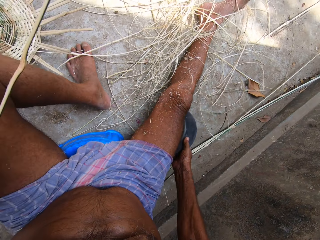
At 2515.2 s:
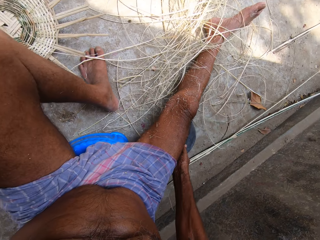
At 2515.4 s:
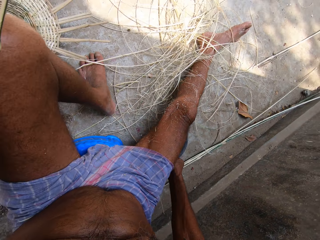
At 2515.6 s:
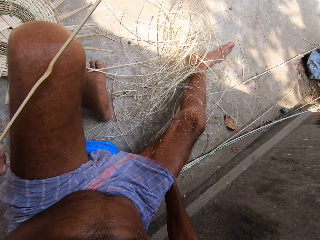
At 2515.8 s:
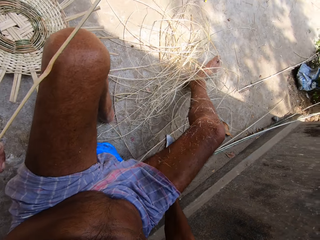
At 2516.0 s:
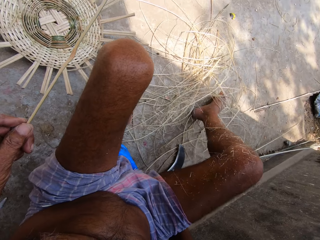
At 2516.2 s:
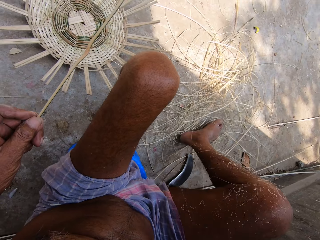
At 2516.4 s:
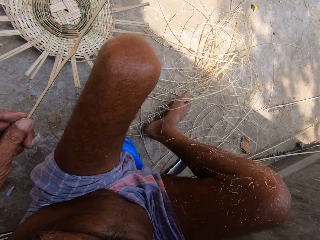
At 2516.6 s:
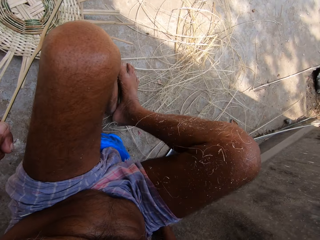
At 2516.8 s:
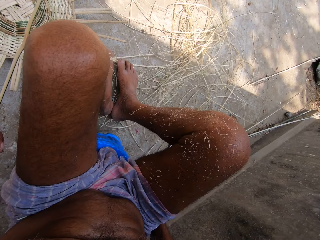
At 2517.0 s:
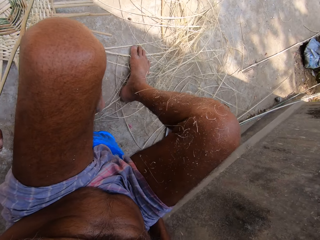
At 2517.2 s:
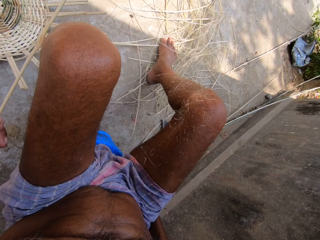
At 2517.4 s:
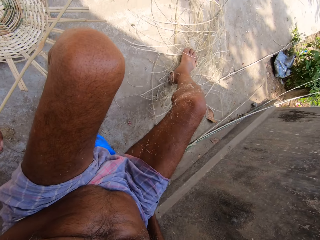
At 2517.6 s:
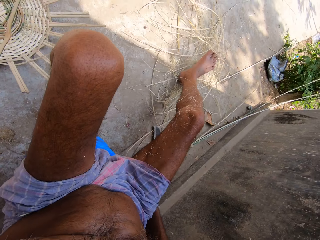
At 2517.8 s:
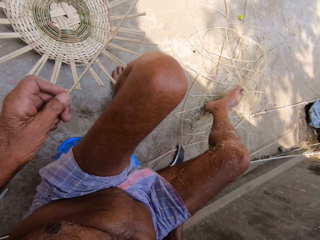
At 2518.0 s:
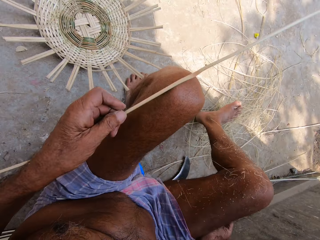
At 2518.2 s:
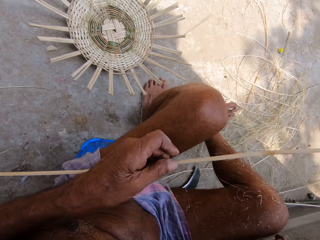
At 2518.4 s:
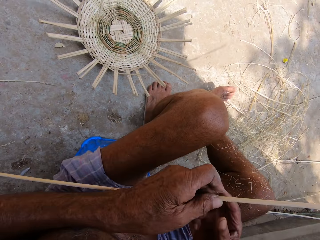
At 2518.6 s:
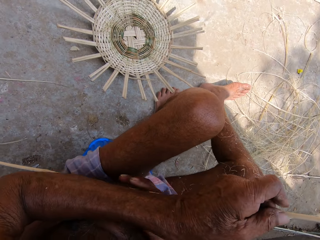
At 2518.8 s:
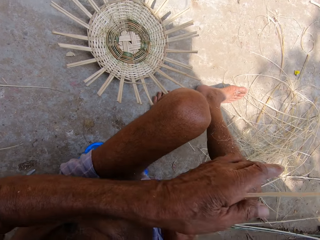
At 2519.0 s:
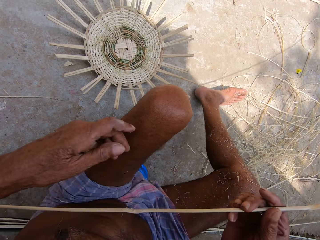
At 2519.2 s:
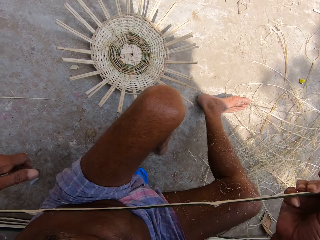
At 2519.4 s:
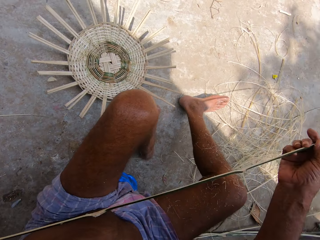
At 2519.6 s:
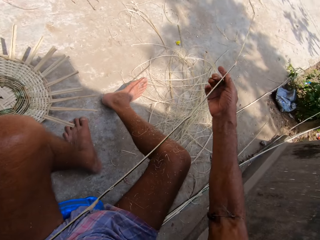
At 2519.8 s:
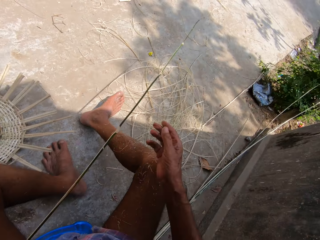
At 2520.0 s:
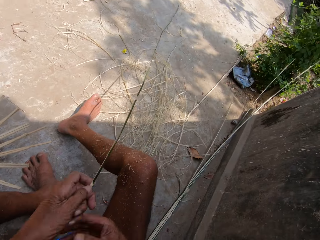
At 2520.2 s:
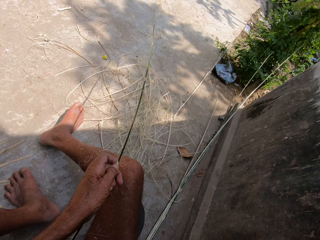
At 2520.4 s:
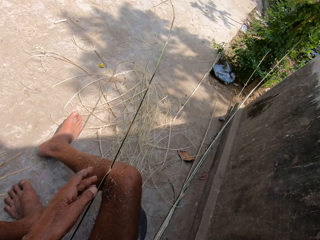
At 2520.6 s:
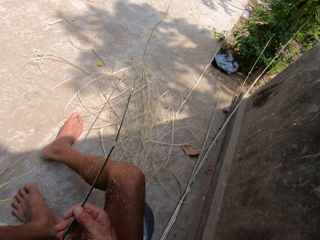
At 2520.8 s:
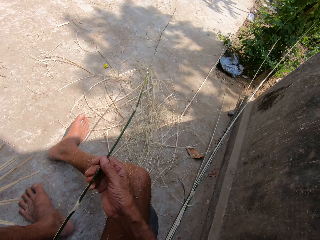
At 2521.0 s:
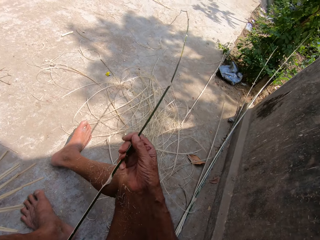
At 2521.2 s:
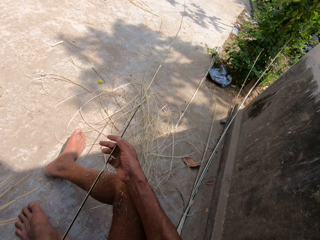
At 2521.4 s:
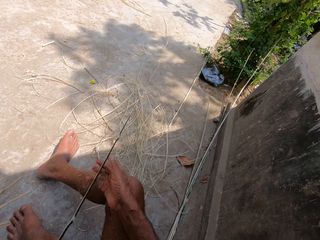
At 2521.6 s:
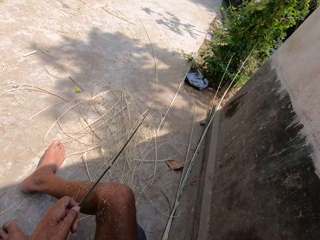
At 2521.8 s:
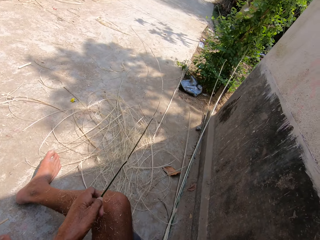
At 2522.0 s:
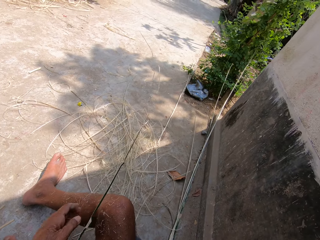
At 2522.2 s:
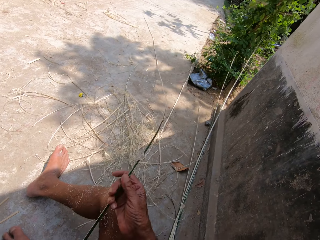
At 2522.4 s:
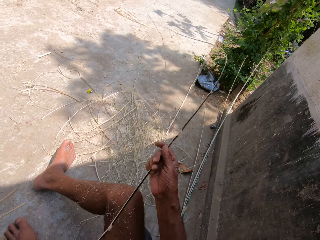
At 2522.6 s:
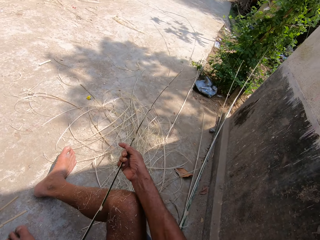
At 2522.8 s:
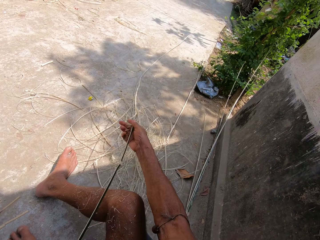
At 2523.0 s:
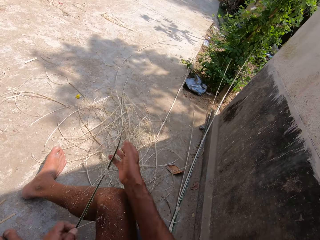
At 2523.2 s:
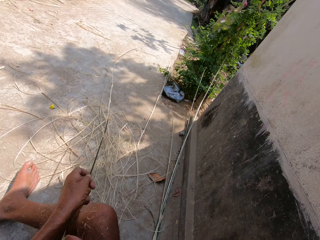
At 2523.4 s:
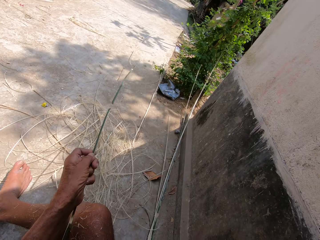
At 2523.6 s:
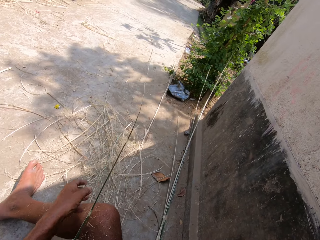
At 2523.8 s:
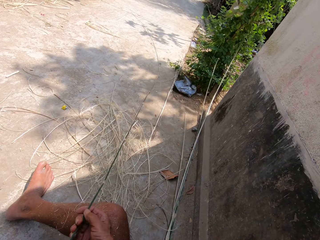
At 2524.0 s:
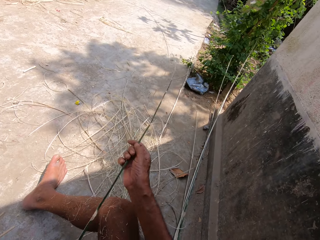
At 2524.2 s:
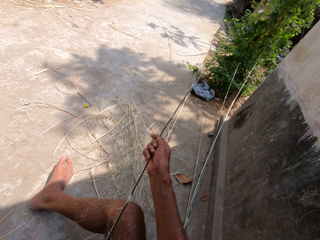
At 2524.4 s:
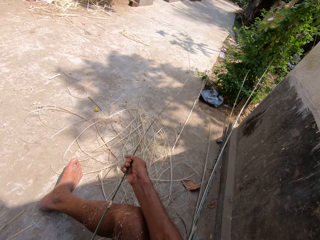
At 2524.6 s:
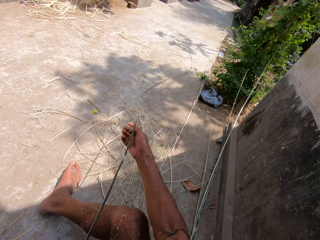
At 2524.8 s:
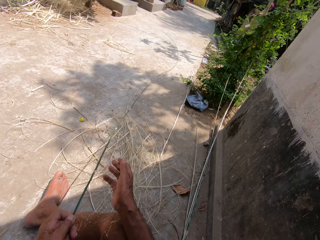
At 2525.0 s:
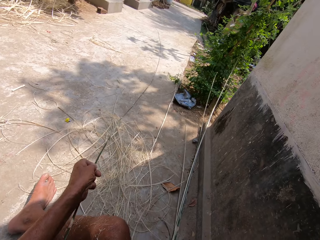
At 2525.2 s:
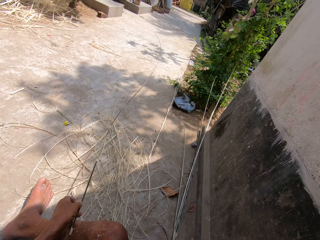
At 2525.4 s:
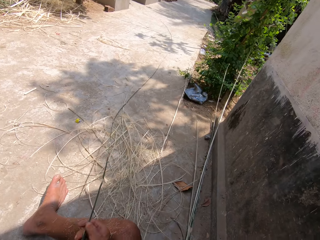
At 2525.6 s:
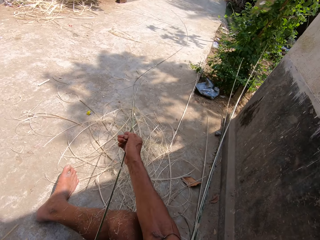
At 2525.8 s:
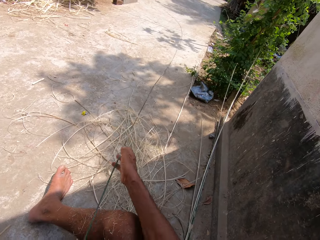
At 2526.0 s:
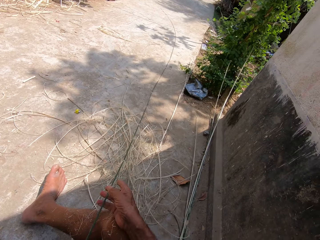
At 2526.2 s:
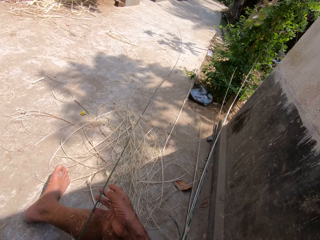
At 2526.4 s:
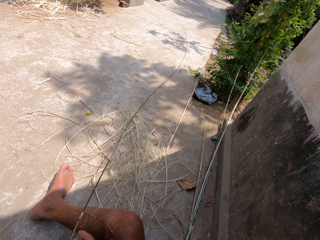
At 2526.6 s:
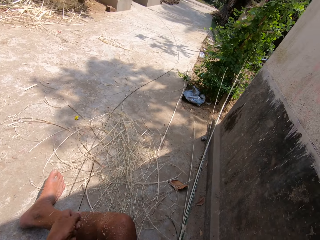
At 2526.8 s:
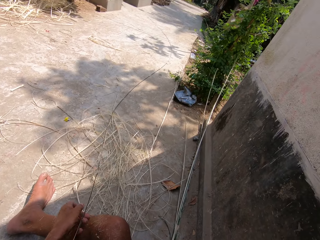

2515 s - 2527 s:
The camera wearer drops the sickle on the floor with his right hand. He moves canes on the floor with his right leg. He adjusts the cane, looks around, and pushes the bamboo strip.

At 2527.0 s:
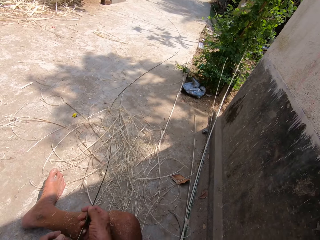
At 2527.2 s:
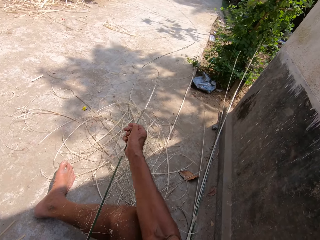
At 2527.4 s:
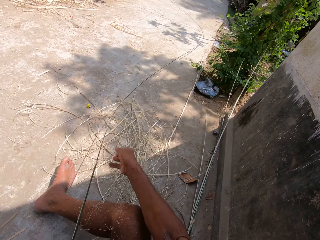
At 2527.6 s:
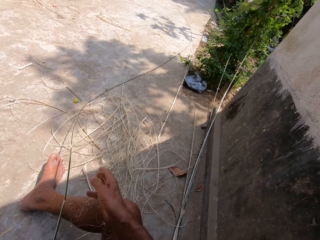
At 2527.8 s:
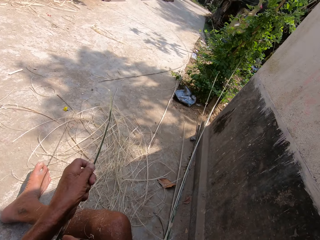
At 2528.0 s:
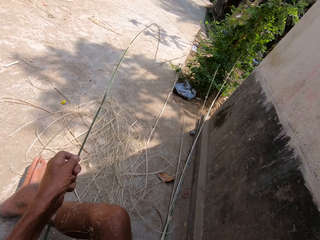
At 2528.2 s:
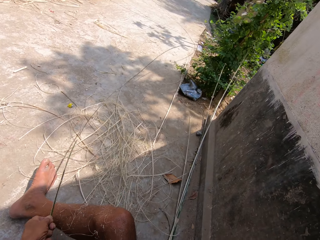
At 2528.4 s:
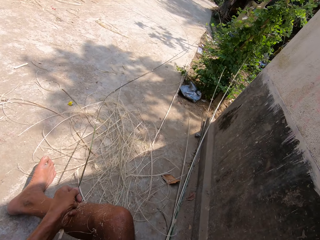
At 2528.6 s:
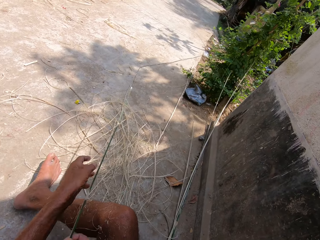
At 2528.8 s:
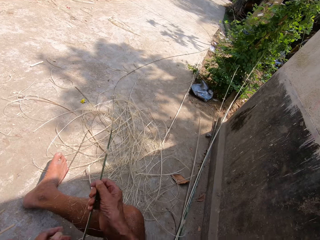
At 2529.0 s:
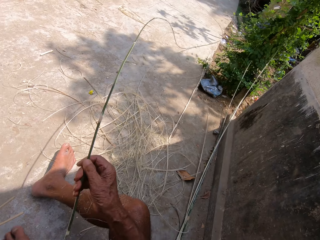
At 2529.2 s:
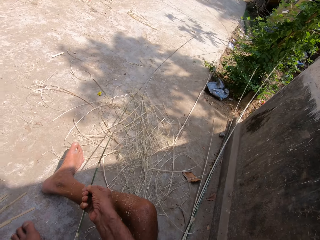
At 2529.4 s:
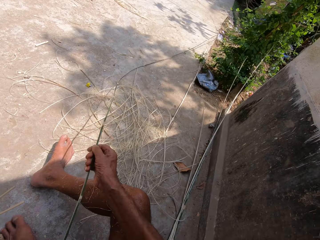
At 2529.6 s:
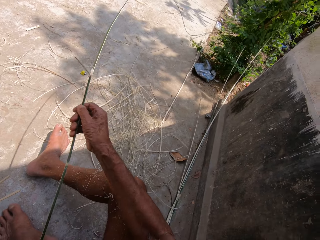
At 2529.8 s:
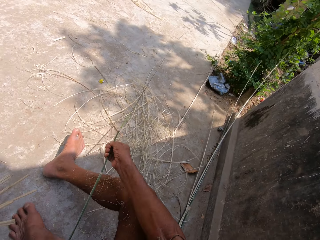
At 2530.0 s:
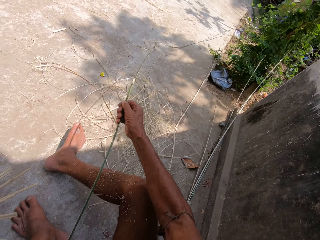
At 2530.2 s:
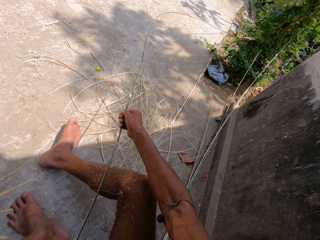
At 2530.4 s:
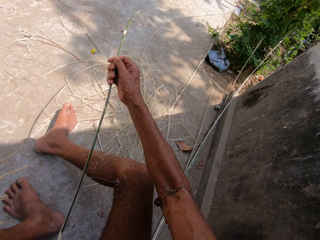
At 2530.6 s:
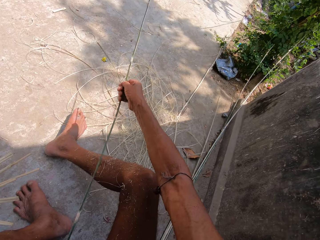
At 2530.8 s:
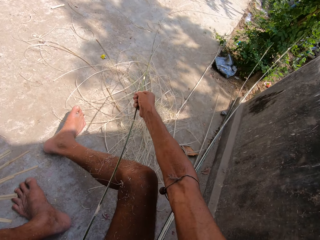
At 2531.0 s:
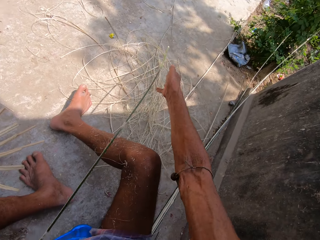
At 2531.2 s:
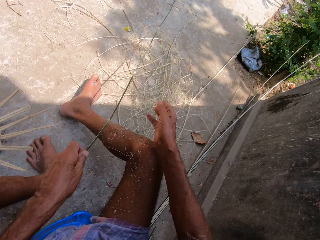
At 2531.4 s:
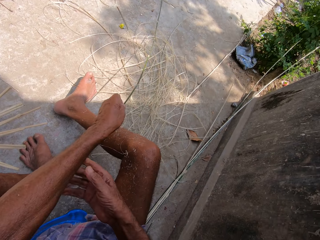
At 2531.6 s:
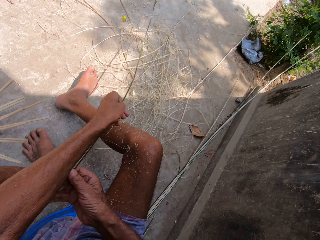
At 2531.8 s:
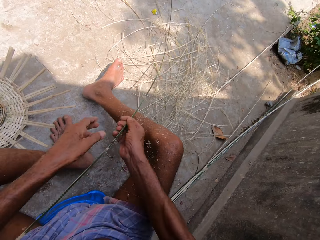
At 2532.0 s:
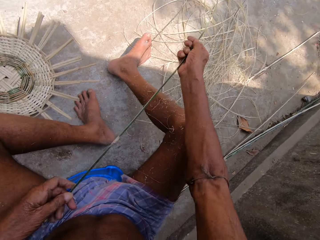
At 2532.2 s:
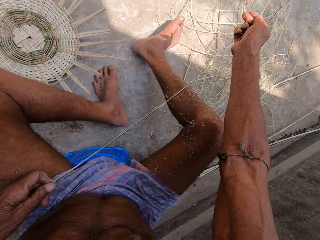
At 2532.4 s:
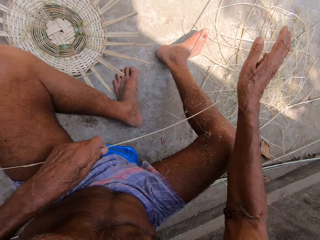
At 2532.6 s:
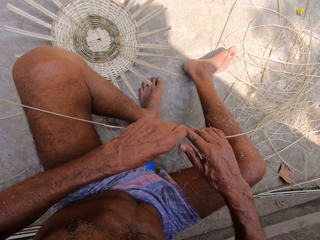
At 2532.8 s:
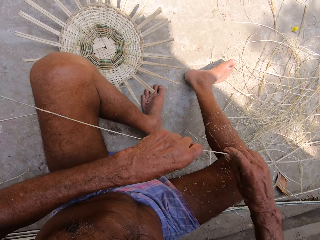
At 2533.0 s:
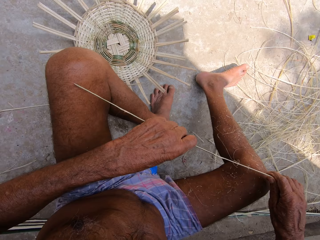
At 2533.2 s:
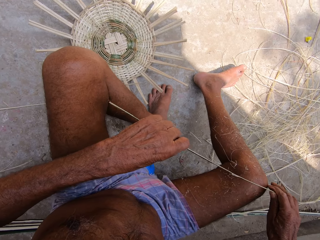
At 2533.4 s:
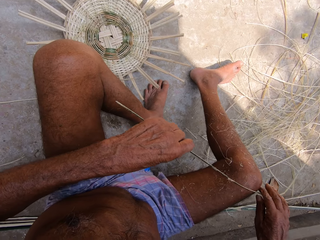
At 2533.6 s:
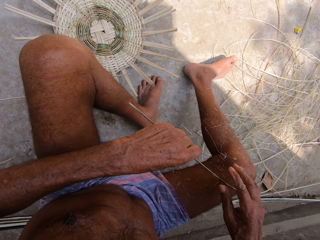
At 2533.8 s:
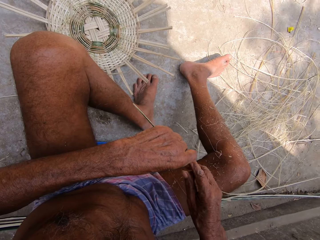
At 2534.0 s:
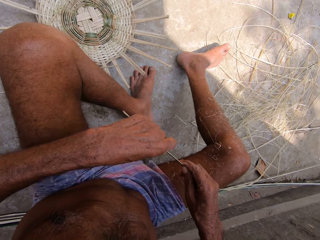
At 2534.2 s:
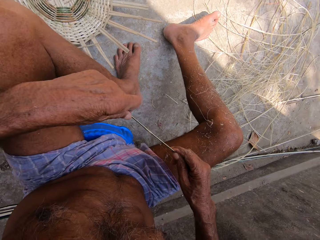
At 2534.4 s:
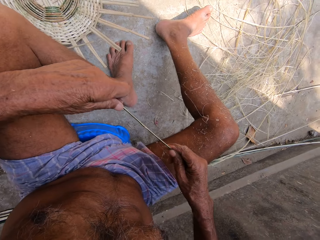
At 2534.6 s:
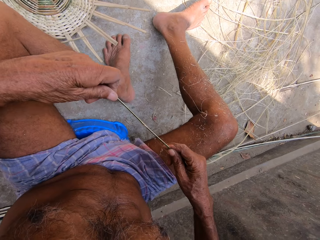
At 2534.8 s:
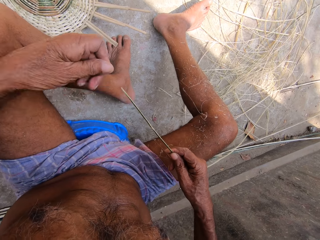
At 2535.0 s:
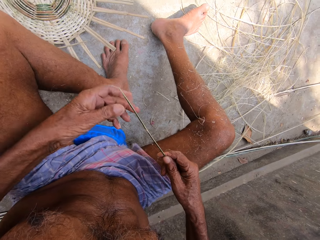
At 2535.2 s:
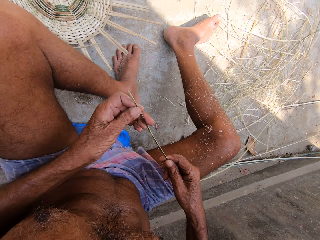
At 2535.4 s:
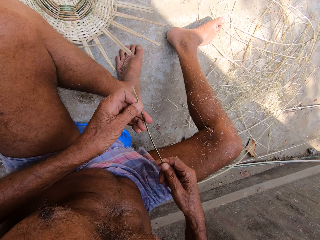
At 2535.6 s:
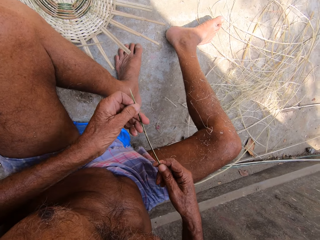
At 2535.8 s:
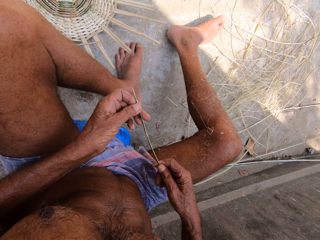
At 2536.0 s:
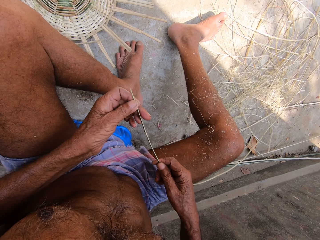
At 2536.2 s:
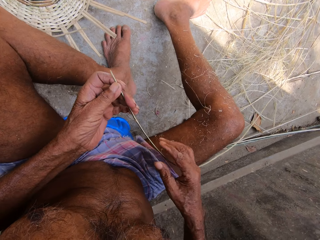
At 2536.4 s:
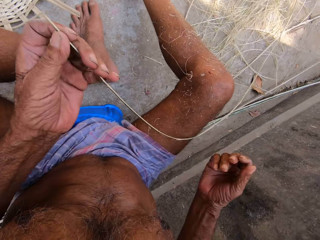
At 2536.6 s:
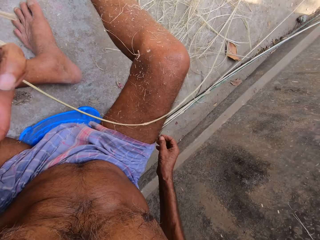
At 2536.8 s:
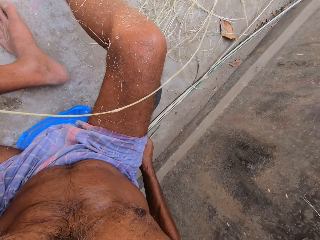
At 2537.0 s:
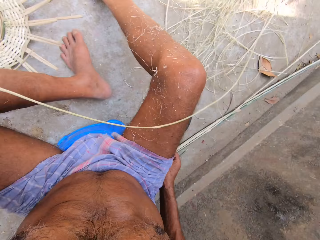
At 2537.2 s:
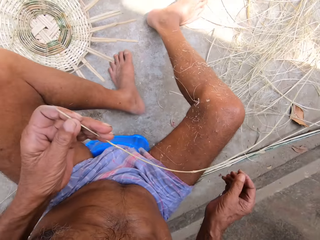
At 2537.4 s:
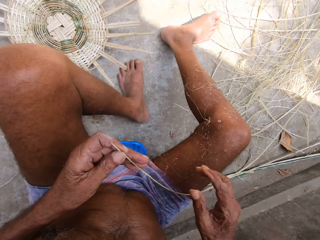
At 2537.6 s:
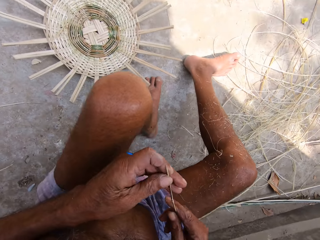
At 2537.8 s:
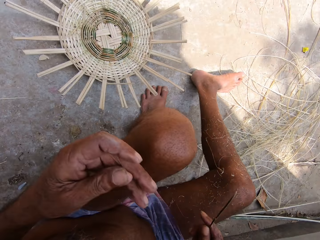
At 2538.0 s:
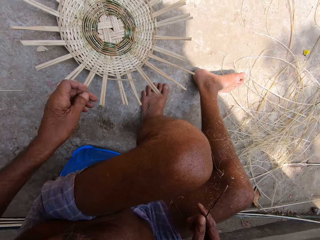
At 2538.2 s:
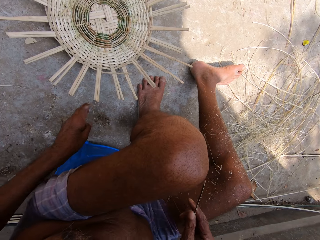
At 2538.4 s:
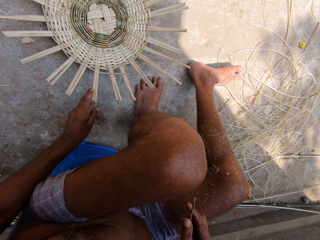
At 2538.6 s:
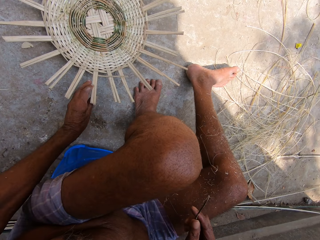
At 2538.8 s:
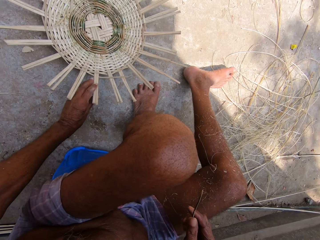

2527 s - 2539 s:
The camera wearer looks at the bamboo strip.
